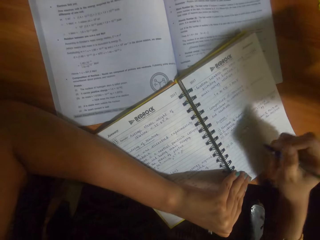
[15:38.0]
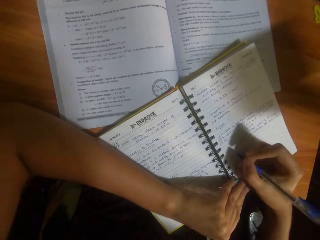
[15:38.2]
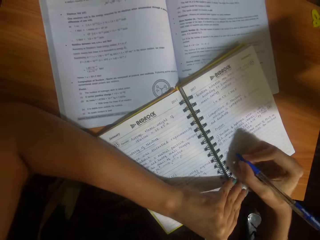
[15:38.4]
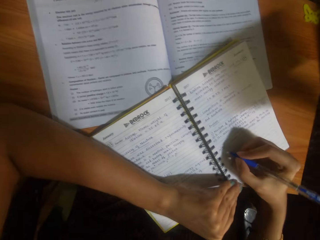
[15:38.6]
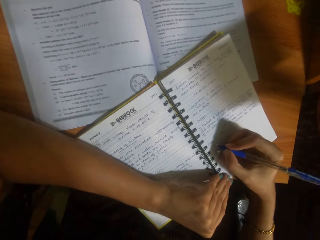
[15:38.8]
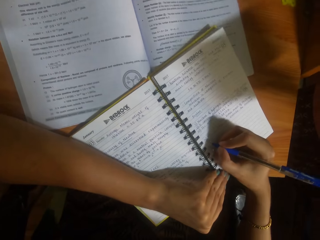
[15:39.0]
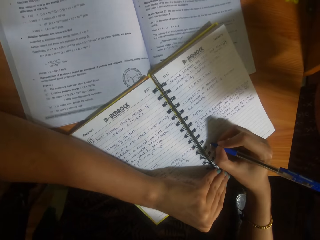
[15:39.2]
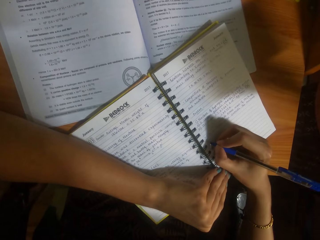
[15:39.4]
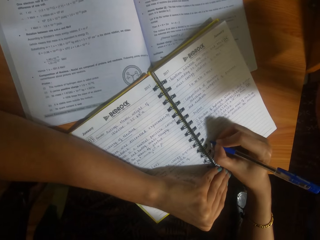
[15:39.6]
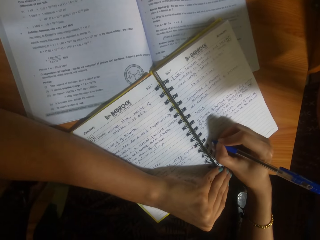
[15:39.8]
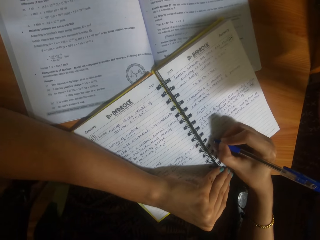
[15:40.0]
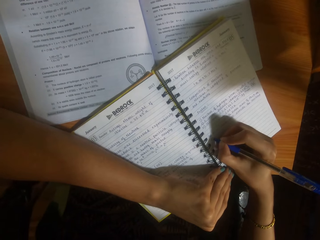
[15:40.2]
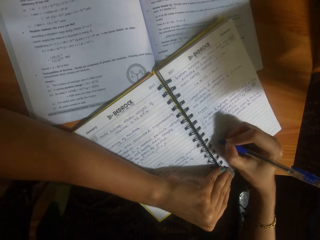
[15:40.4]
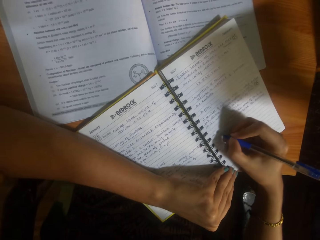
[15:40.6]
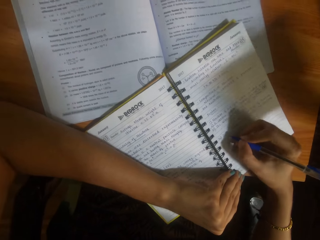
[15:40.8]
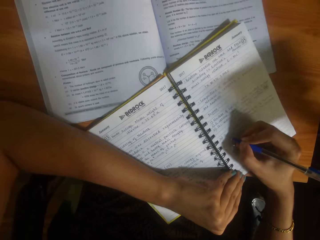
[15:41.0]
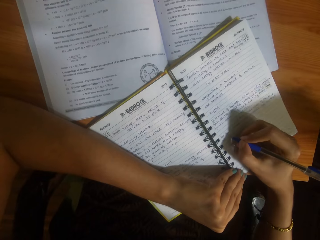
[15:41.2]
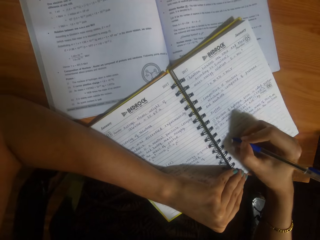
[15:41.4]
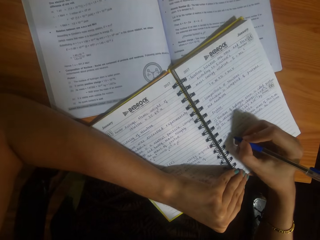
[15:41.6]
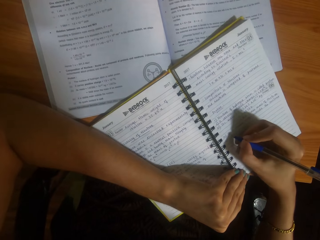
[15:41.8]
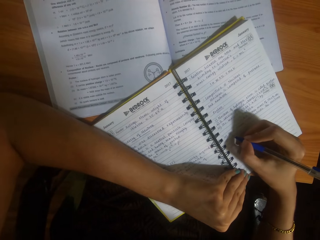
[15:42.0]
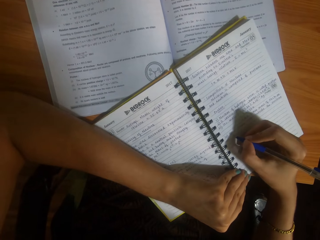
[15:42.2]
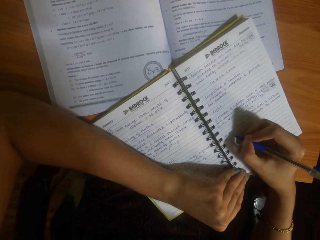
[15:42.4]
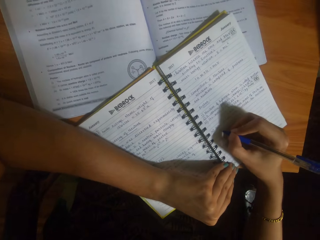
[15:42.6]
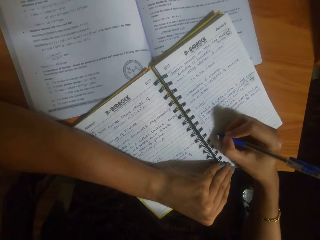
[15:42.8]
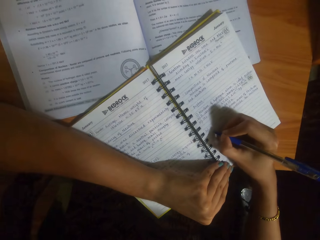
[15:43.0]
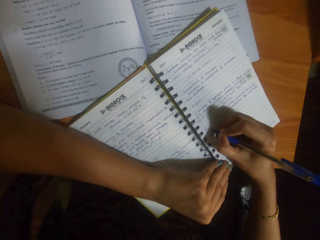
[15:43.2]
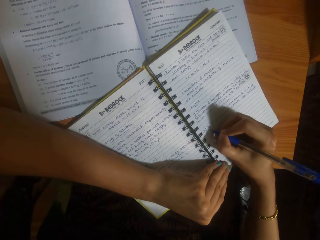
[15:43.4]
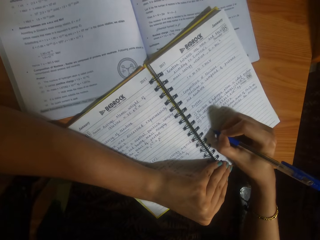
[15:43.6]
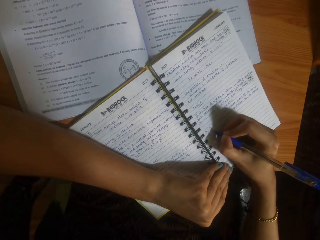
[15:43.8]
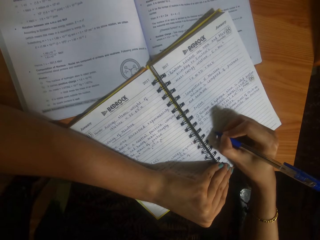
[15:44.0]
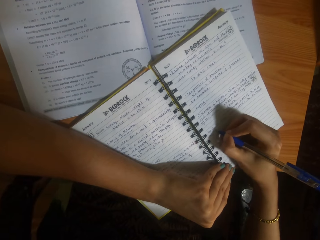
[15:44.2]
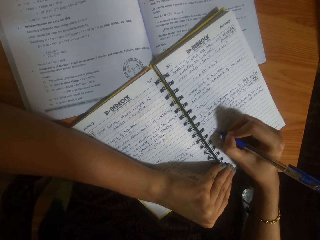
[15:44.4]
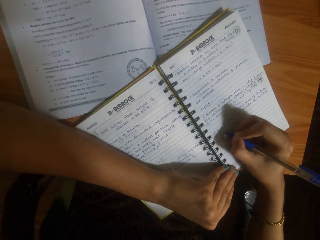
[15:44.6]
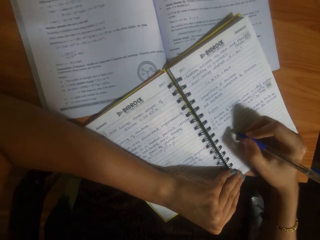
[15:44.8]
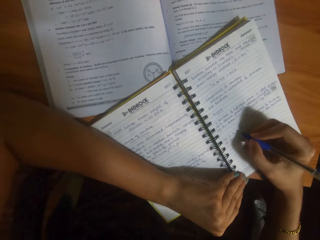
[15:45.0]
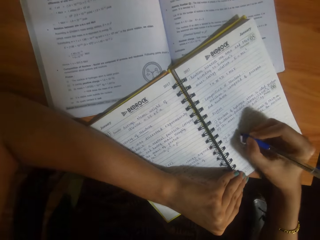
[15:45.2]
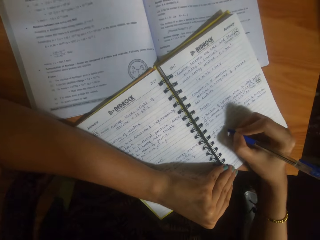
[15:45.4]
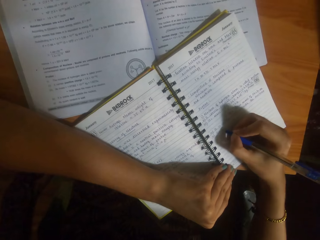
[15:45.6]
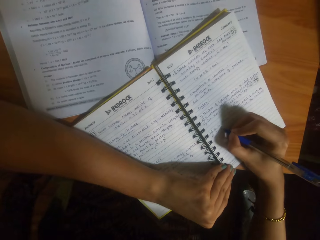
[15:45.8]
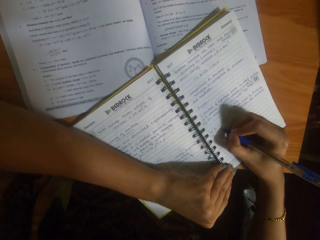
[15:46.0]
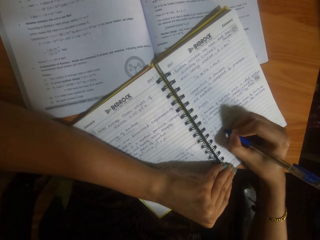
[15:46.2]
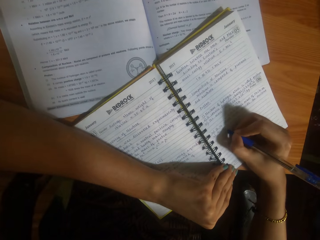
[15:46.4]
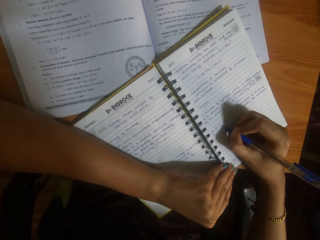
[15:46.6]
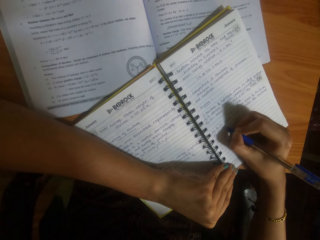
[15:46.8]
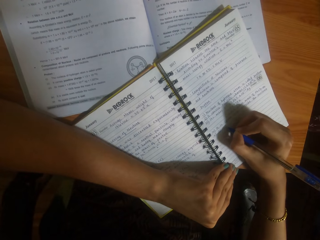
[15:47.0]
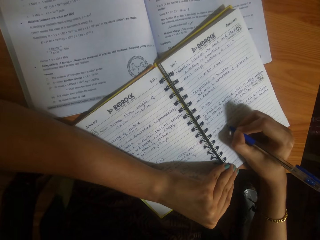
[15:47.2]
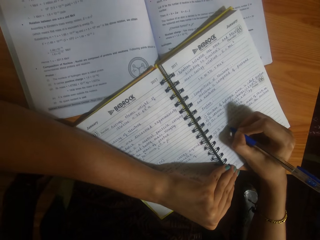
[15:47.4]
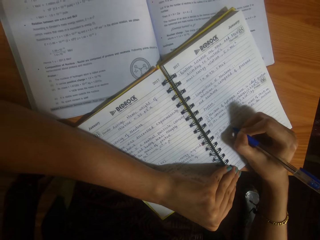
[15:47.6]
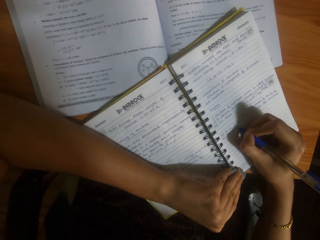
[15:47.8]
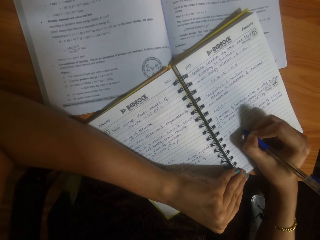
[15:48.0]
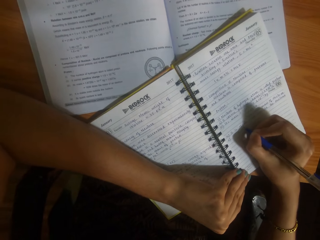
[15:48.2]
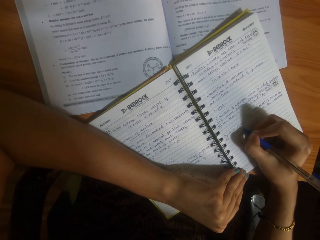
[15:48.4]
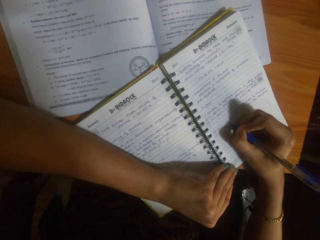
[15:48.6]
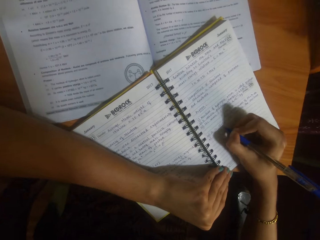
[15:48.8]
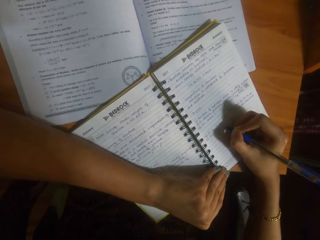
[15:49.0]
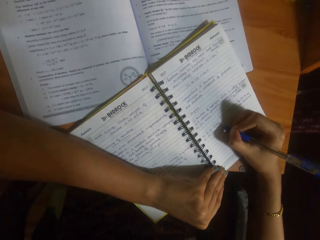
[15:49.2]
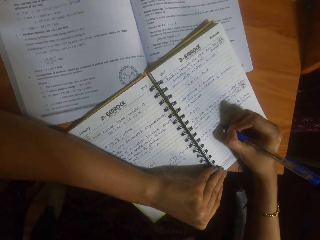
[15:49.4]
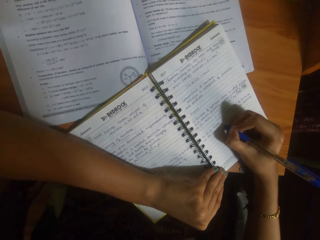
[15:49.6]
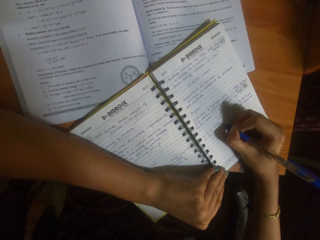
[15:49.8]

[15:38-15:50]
The camera wearer writes in the book on the table with the pen in her right hand. She writes in the book on the table with the pen in her right hand again.

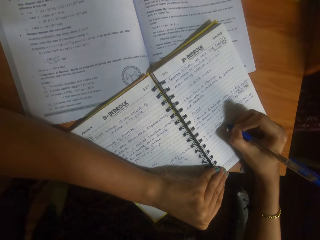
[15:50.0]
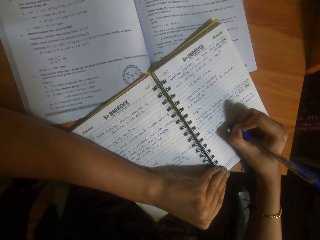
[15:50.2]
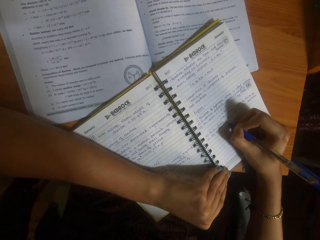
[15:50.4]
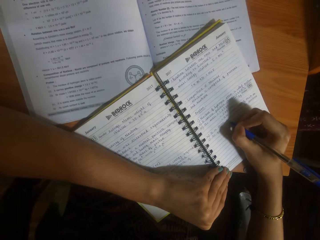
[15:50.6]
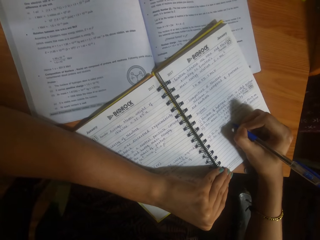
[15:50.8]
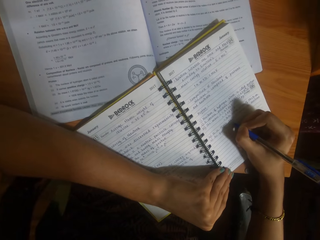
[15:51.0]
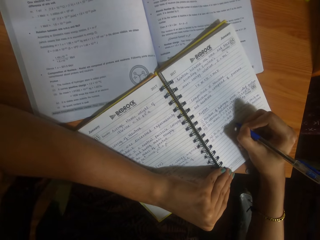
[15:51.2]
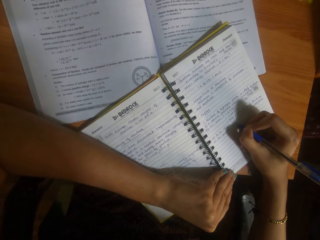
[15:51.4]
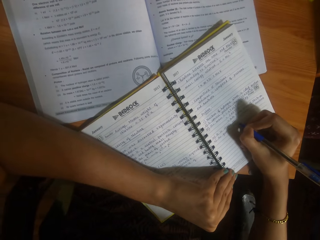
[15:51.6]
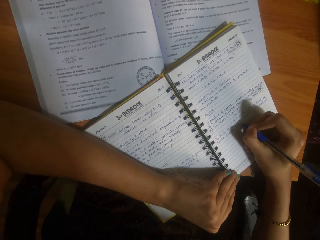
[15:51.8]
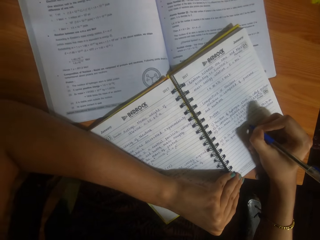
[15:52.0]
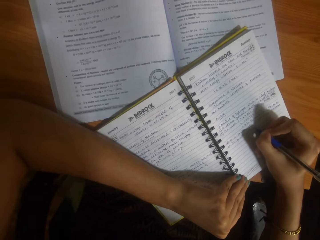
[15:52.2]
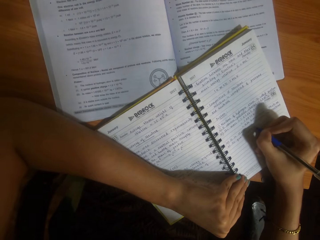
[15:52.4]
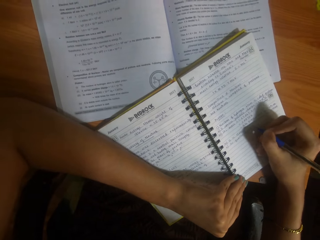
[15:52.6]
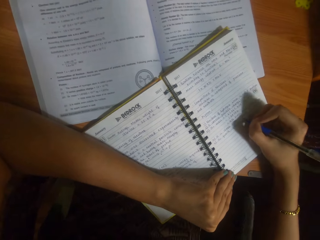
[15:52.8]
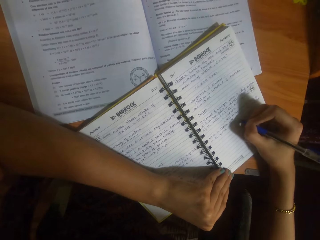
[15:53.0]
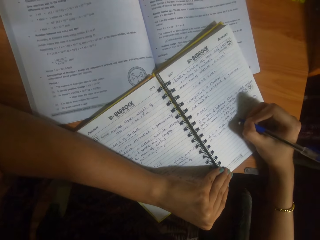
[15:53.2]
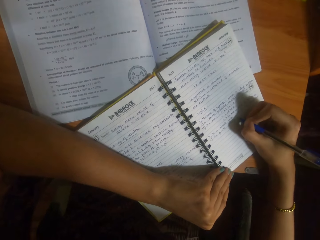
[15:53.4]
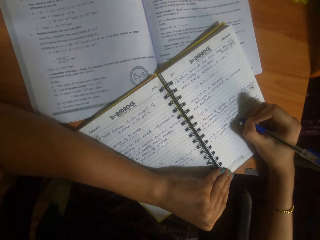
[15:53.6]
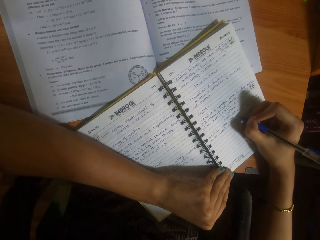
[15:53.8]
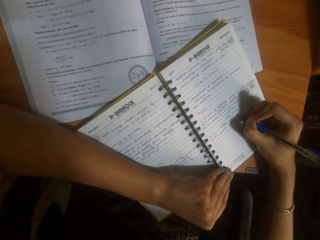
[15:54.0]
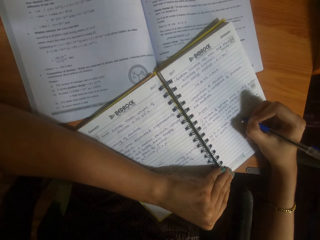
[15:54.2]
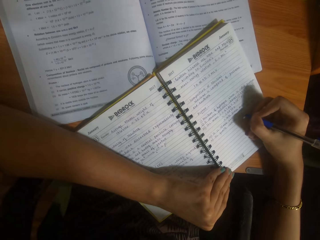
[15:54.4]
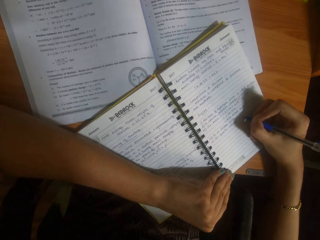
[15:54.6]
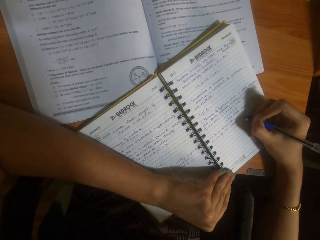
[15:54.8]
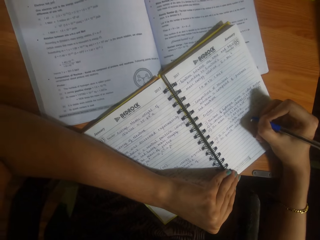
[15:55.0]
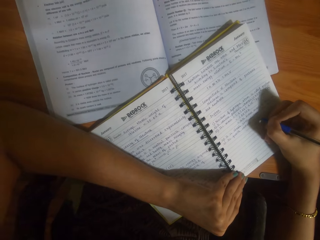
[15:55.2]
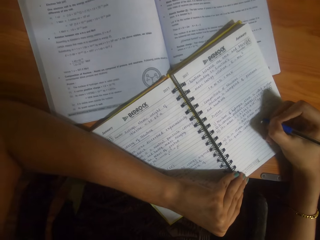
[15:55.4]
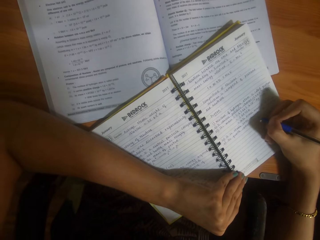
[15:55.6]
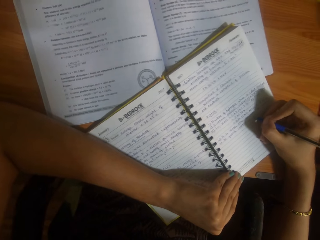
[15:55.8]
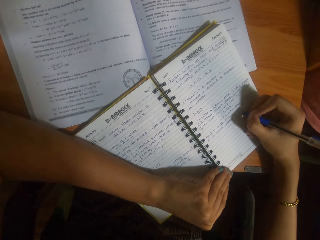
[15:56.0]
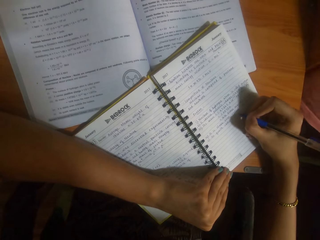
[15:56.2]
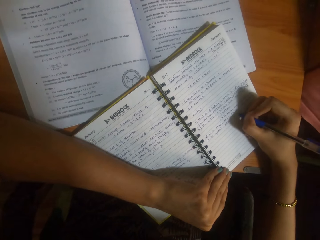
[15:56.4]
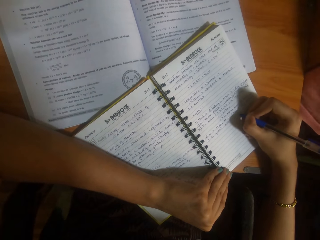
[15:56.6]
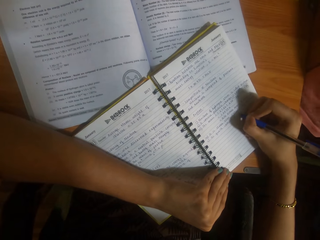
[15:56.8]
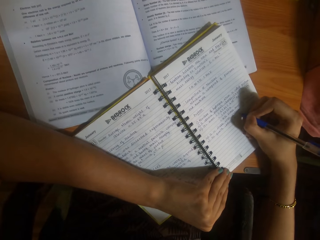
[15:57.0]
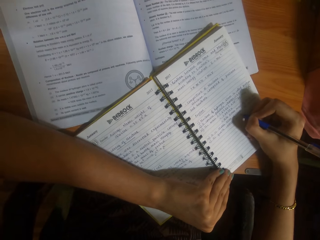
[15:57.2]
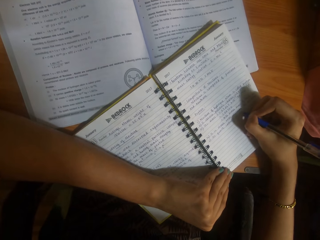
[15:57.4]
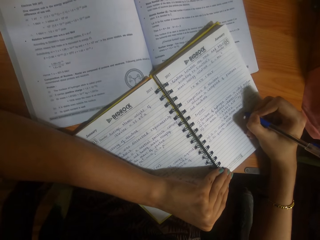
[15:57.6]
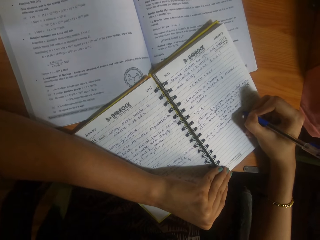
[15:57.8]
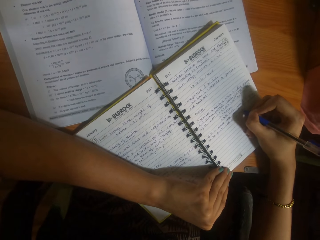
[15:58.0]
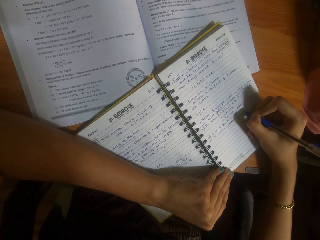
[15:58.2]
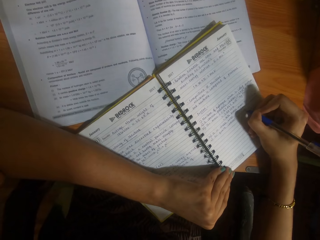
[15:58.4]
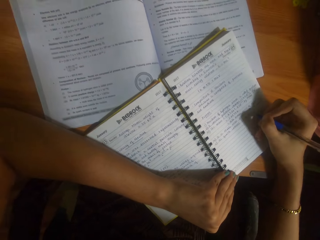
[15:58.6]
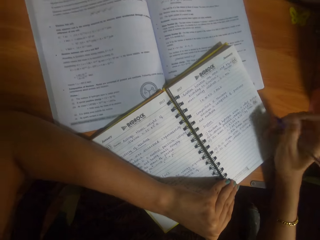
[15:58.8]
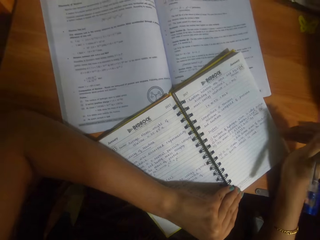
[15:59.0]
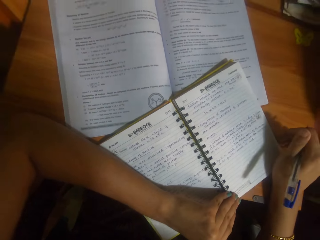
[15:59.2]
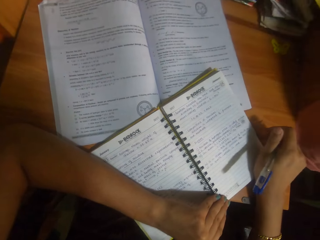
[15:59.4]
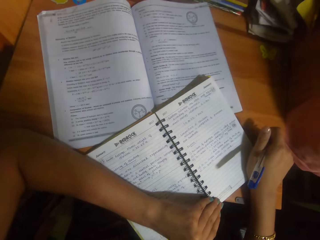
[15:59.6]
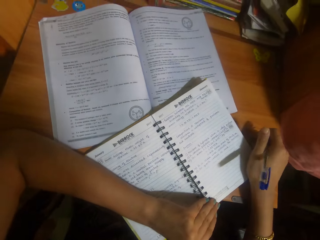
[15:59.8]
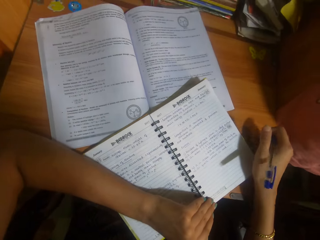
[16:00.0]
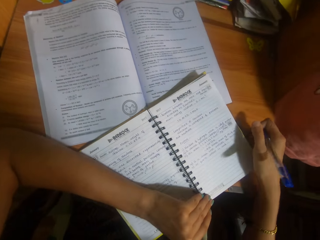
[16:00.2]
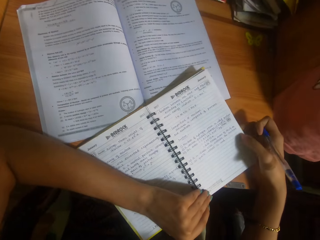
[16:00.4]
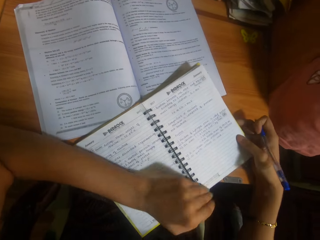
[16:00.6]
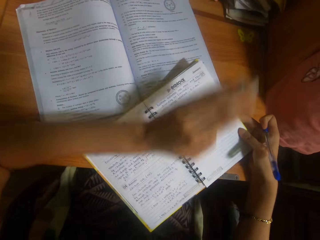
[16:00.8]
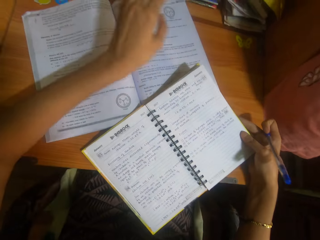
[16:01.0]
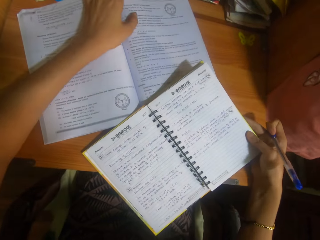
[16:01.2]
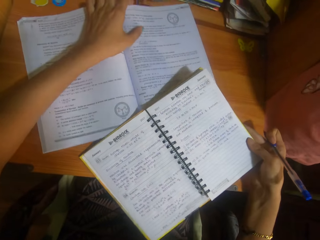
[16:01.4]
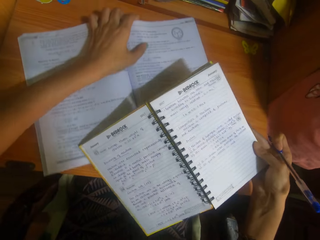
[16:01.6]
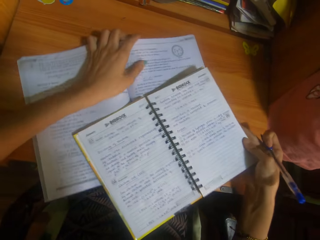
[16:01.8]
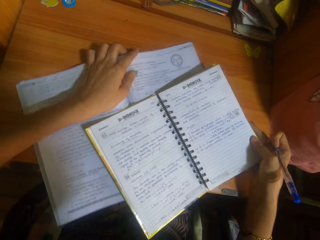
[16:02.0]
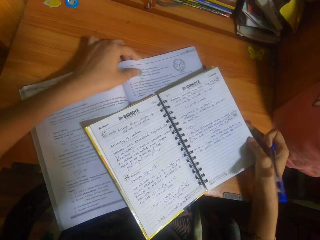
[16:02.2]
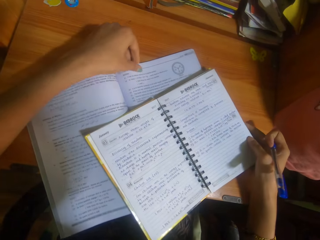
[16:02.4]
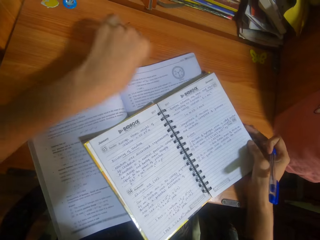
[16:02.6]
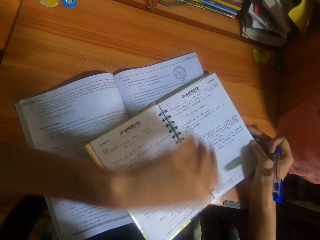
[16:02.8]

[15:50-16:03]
The camera wearer moves the book on the table with her right hand. She places her left hand on the book on the table and lifts the book from the table with her right hand. She moves the book on the table with her left hand. She places the book on the book on the table with her right hand.
